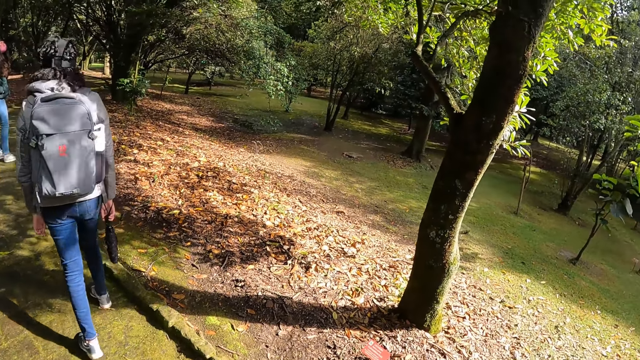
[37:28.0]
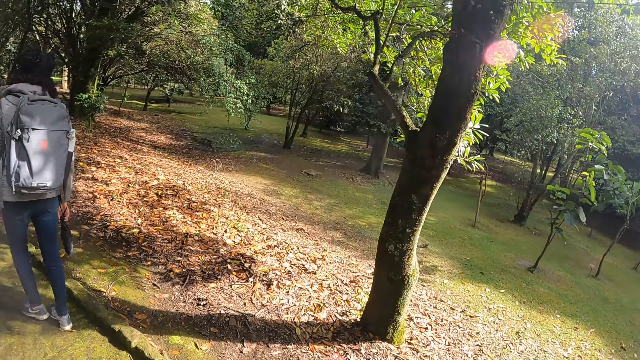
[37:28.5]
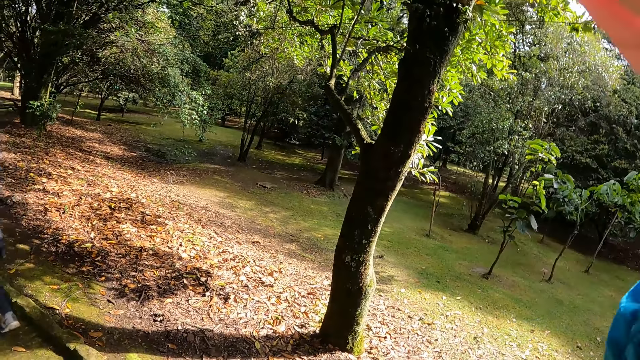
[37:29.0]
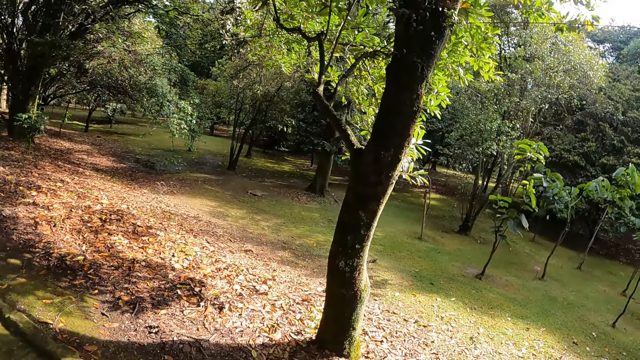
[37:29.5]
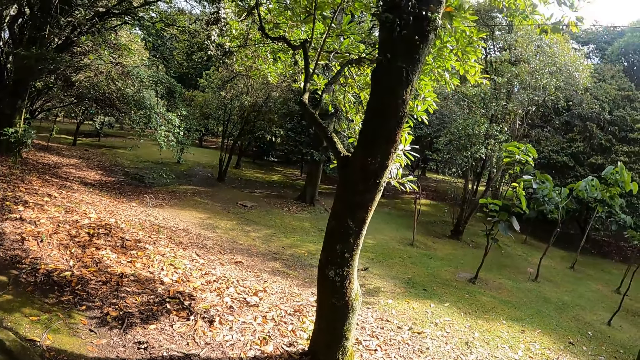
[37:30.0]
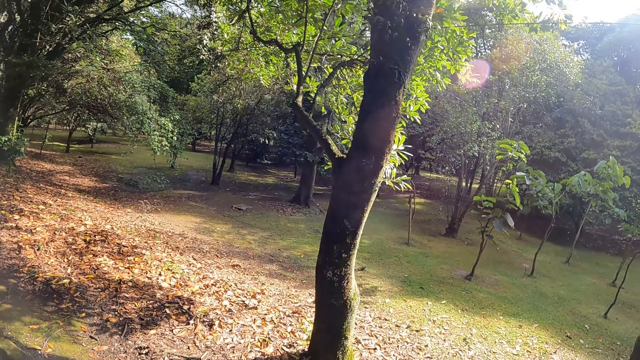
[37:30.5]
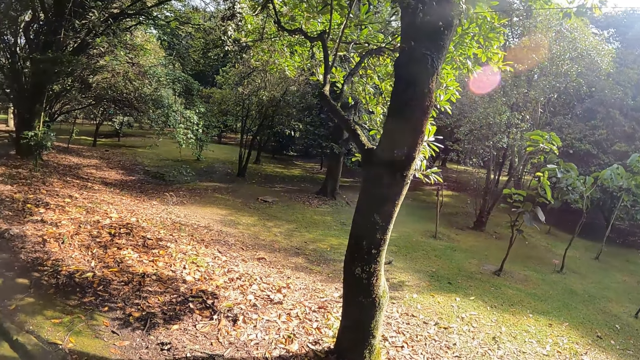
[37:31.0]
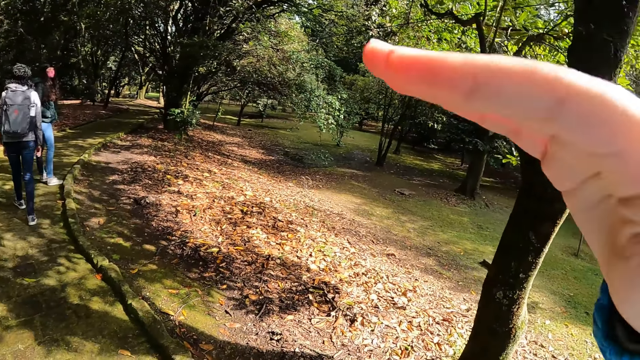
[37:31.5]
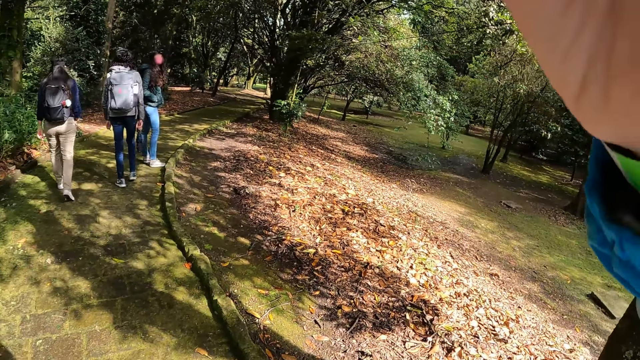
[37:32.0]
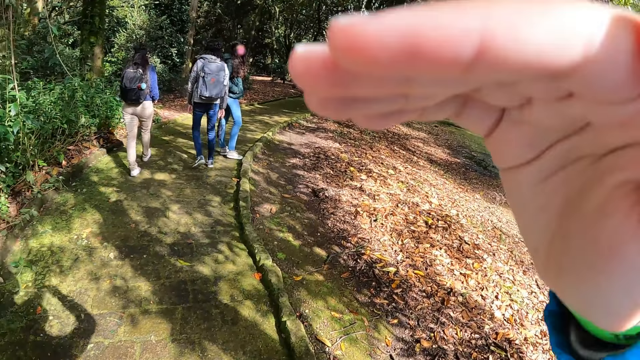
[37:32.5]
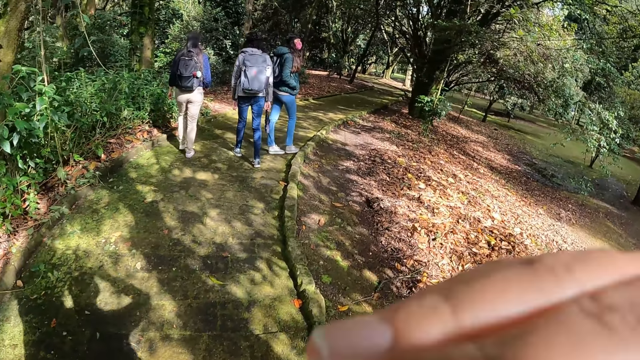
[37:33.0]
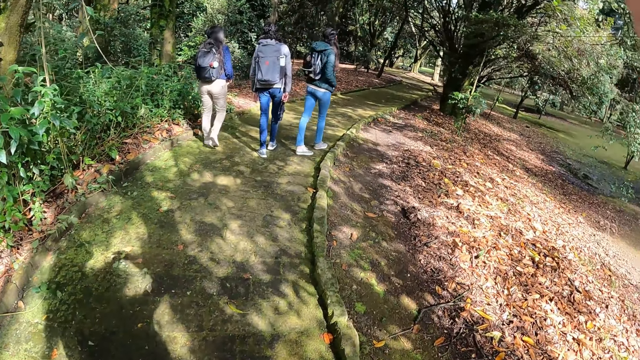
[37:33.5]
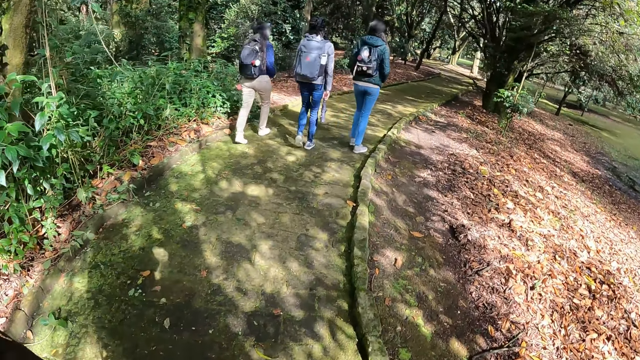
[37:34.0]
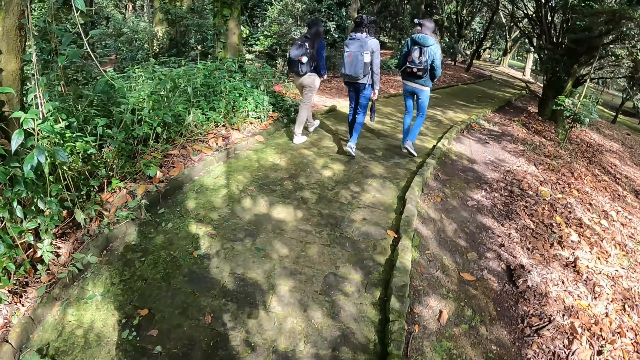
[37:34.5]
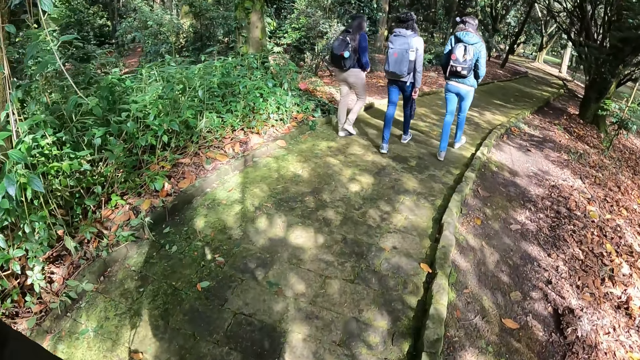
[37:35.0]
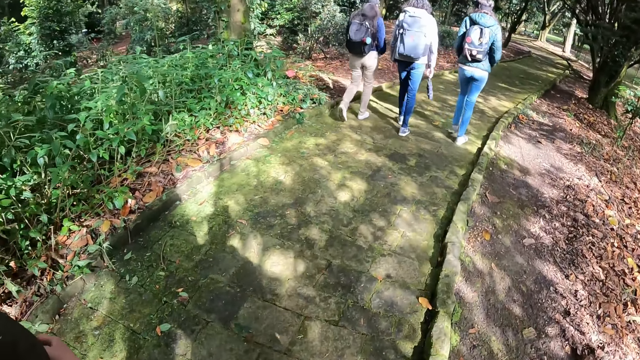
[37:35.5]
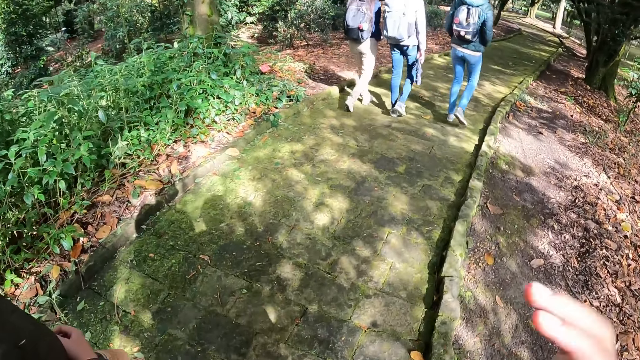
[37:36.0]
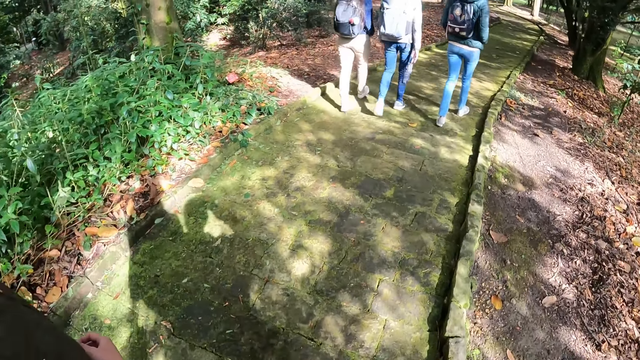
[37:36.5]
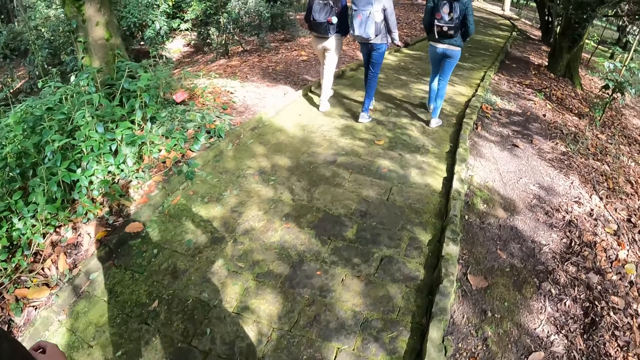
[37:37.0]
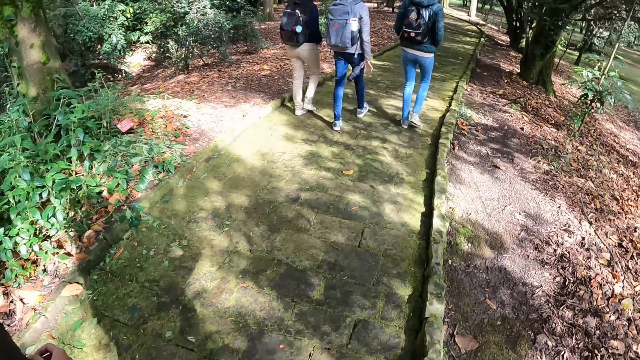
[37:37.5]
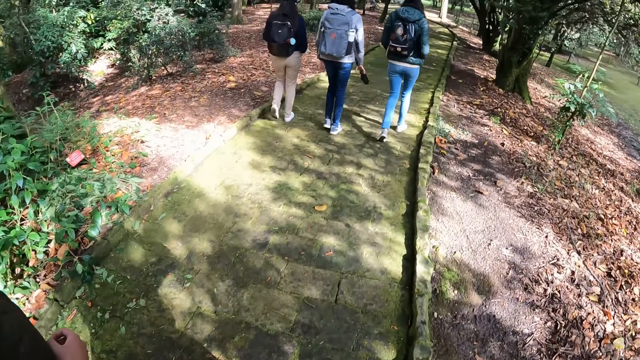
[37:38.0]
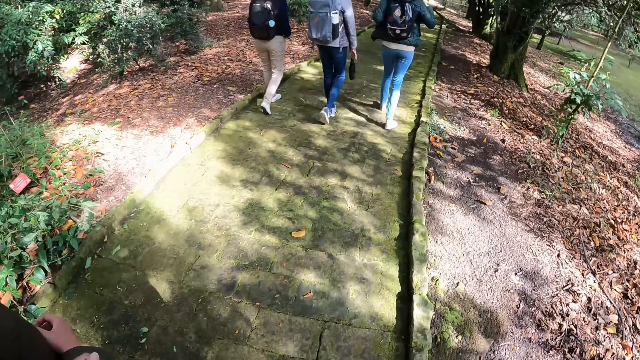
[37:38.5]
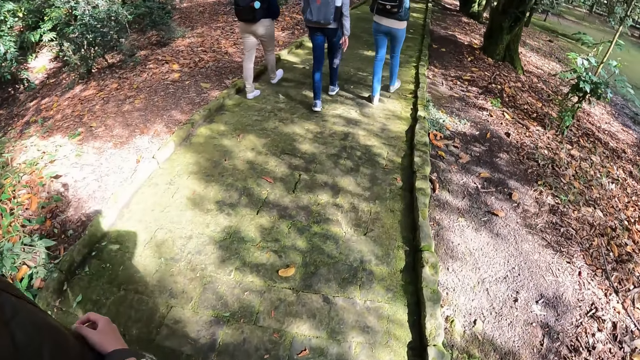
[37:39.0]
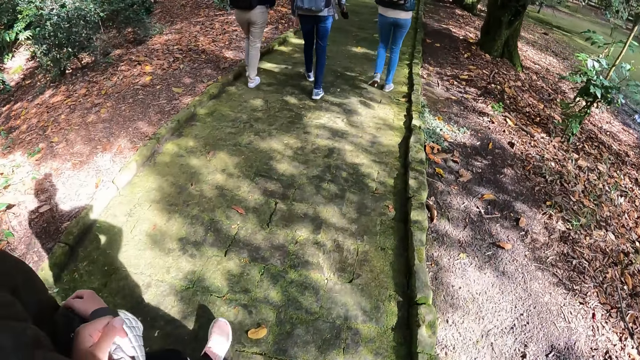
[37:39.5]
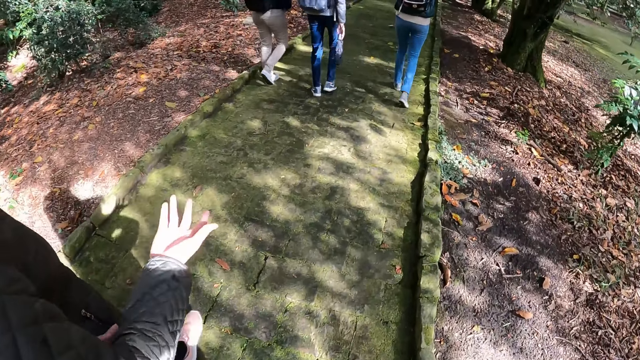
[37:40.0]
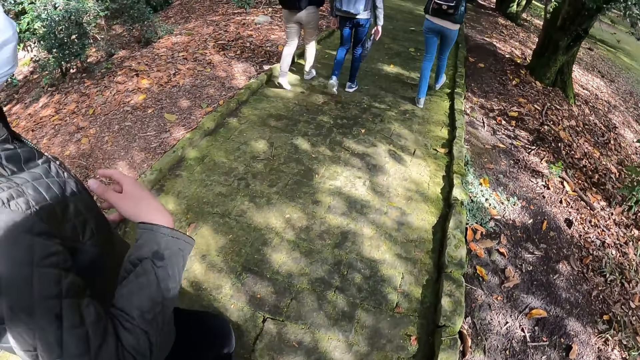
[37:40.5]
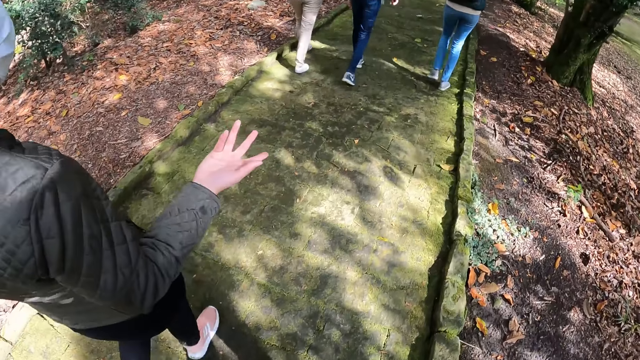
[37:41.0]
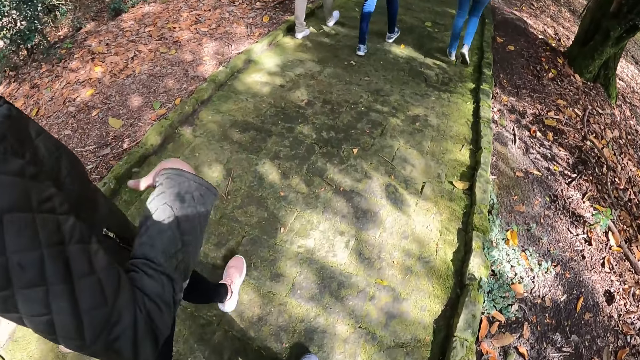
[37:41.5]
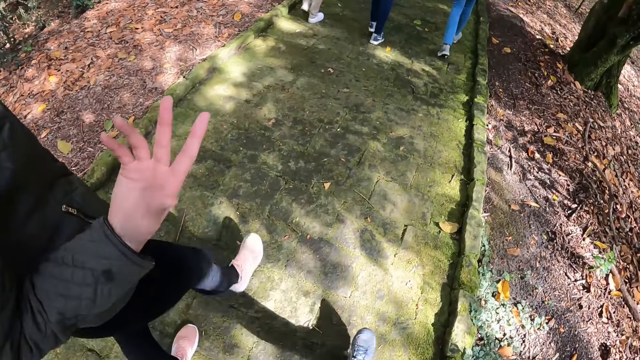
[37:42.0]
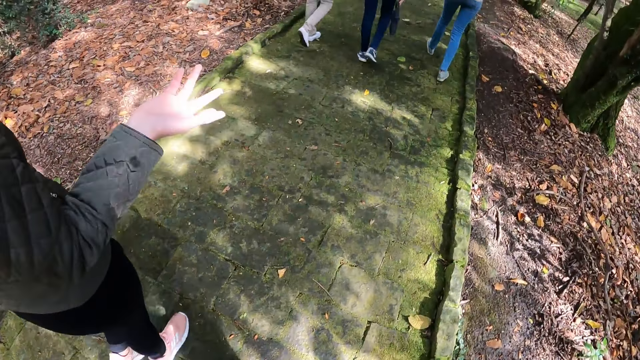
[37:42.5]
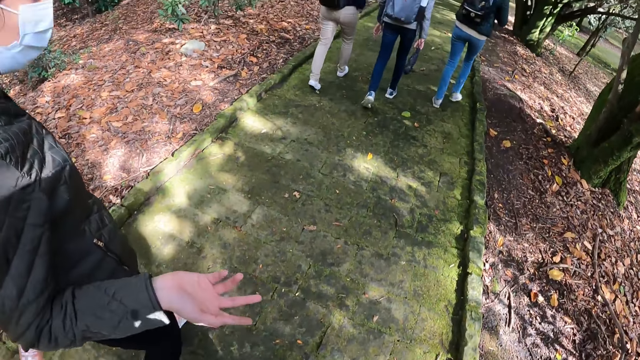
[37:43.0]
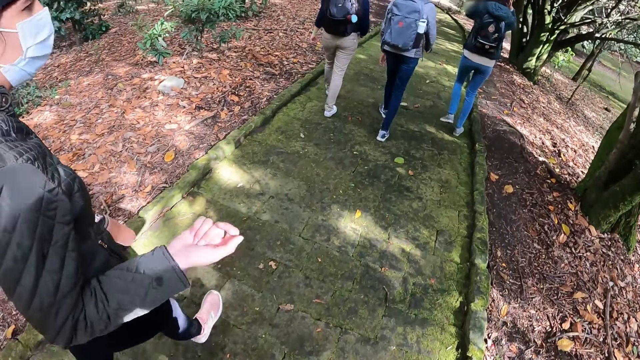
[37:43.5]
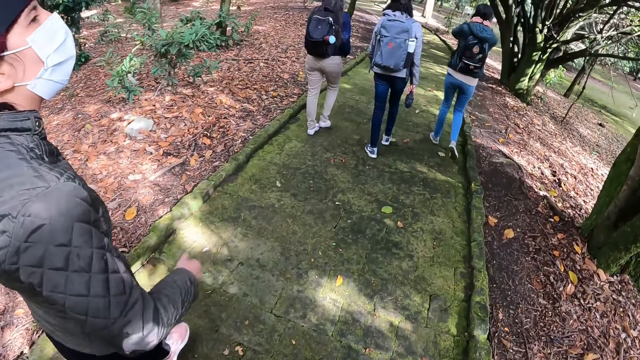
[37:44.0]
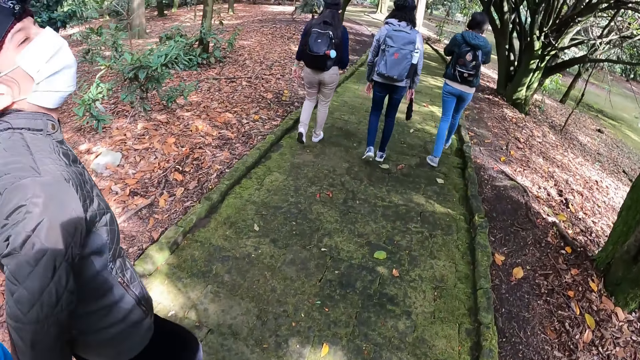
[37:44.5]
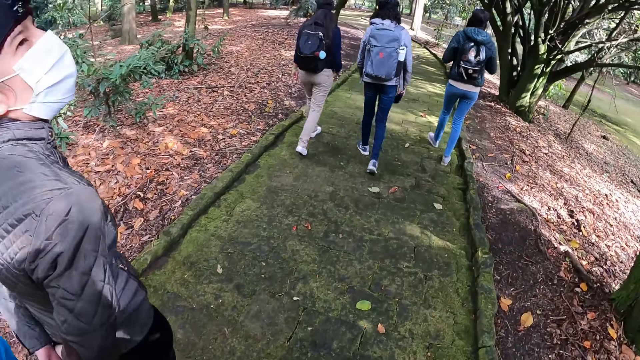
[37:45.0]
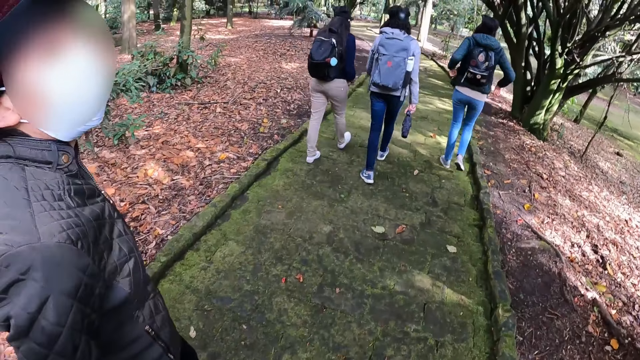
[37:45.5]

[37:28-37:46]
A woman walks on the paved ground. The camera wearer raises her right hand over her face. Another woman walks on the paved ground. The first woman walks on the paved ground. A third woman walks on the paved ground. A fourth woman walks beside the camera wearer on the paved ground. The camera wearer walks on the paved ground. The fourth woman interacts with the camera wearer.

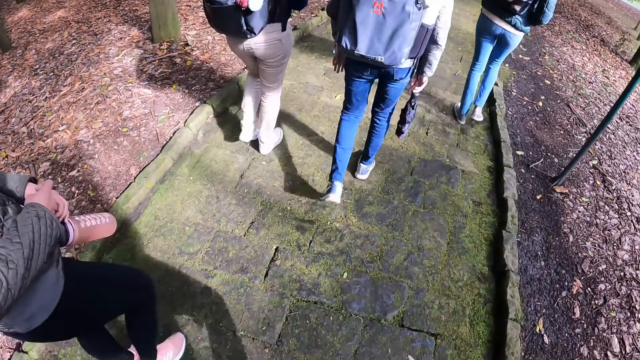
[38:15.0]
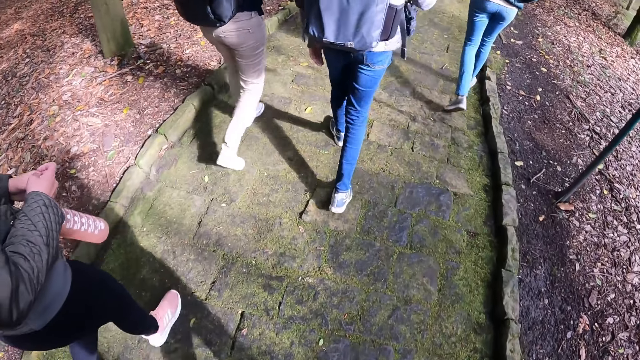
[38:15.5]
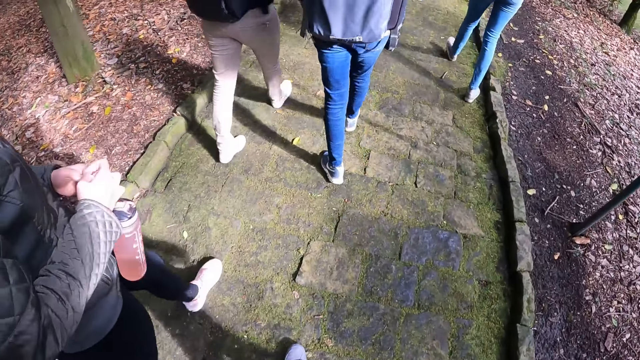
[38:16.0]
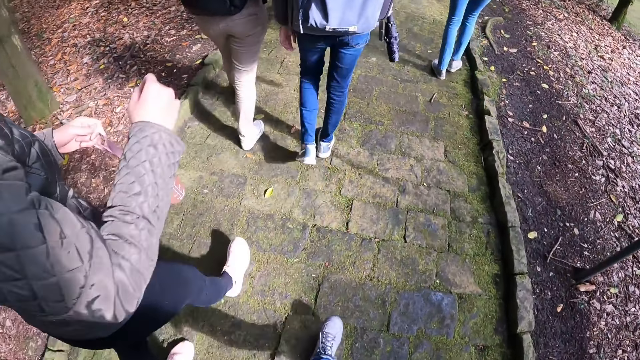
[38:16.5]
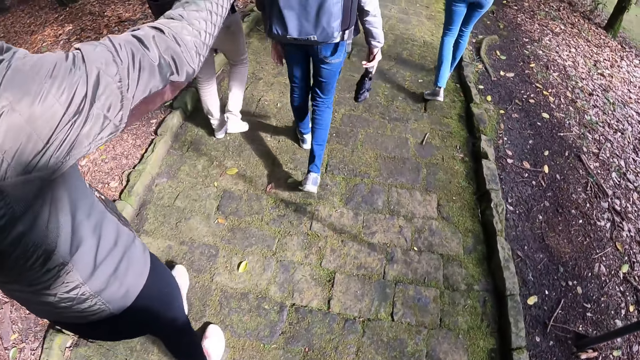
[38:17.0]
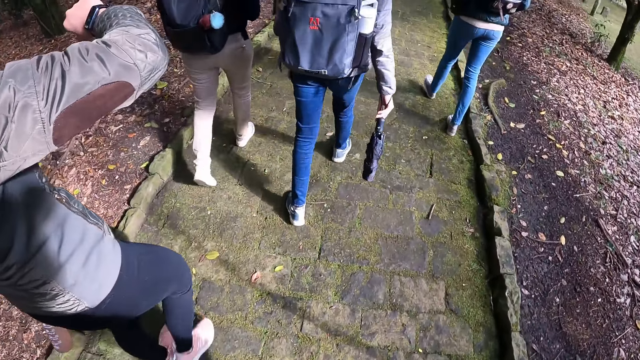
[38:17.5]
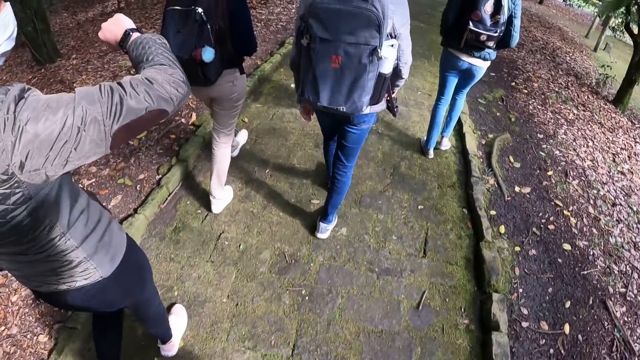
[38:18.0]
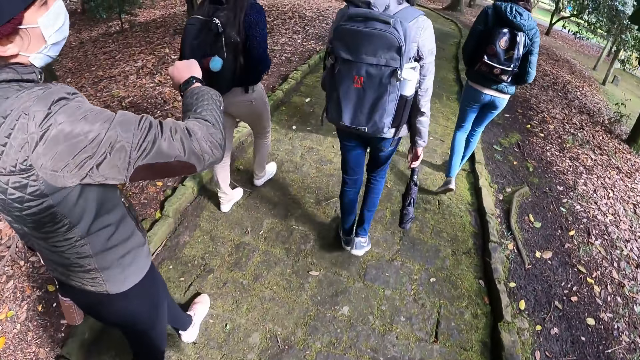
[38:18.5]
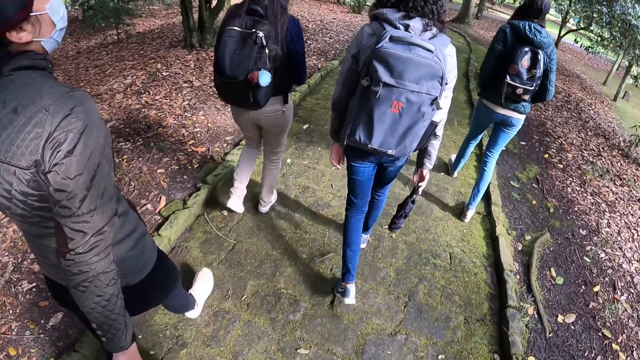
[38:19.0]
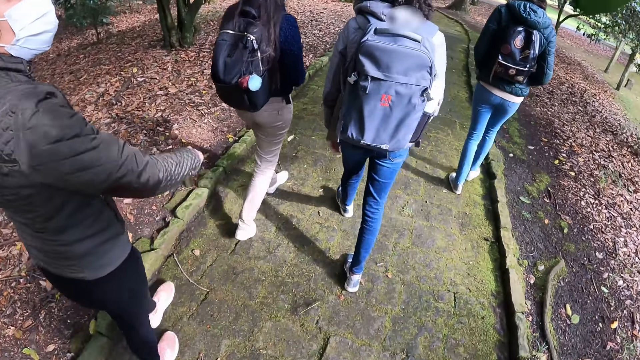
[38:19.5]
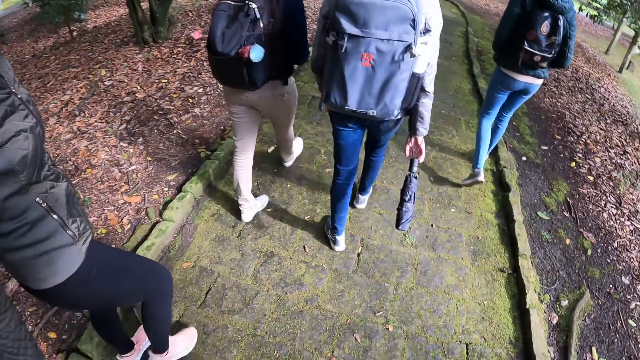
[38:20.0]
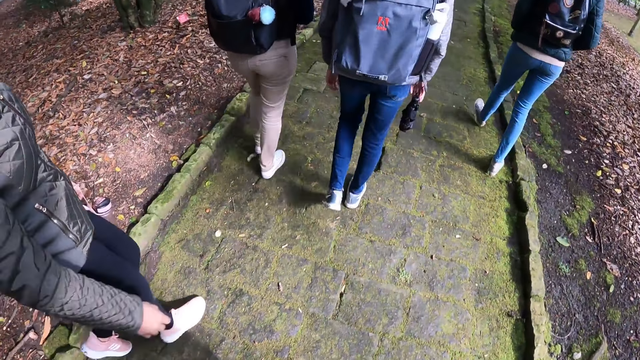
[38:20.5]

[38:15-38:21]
The woman passes a bottle from her right hand to her left hand and checks a smart watch on her right hand.
